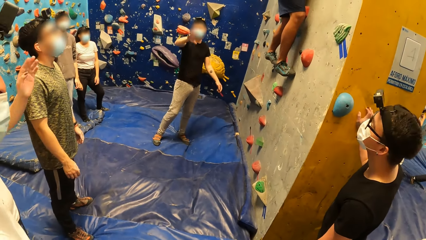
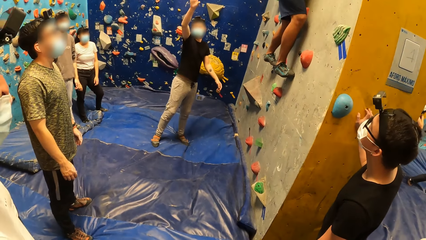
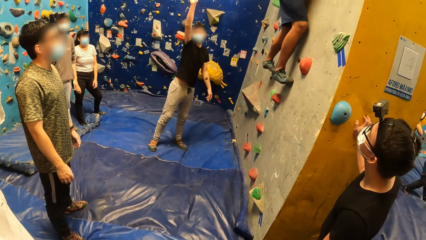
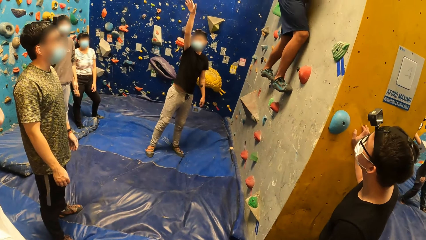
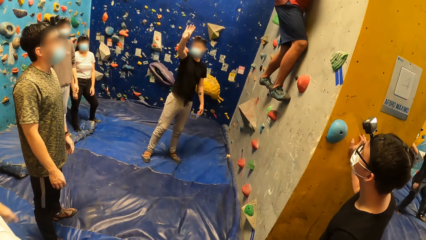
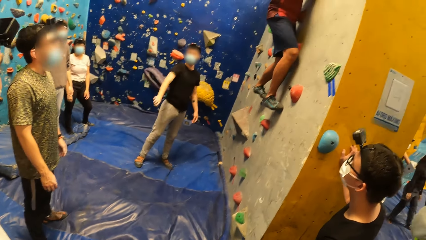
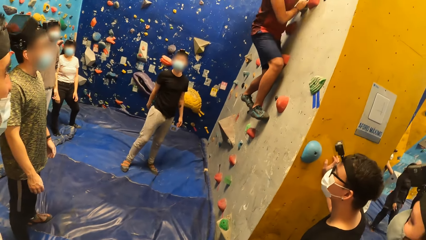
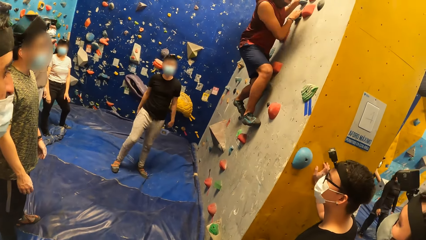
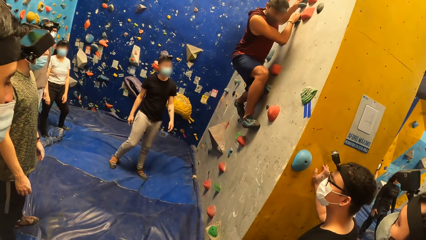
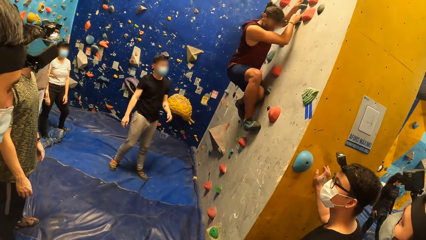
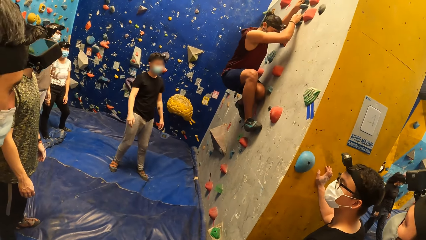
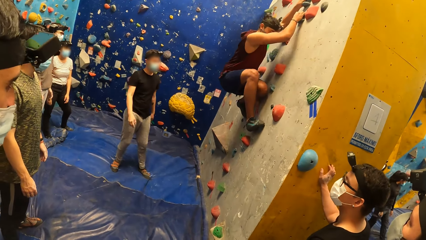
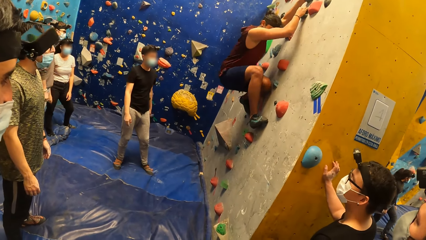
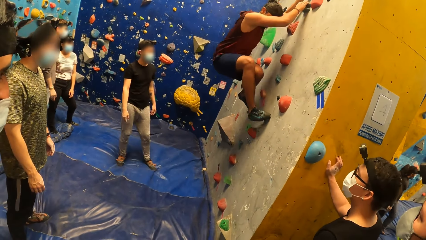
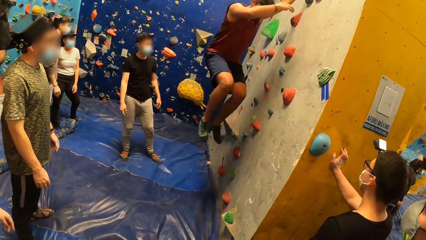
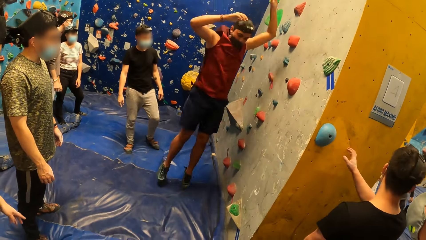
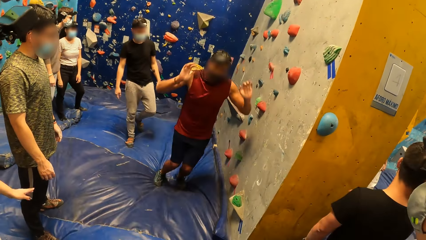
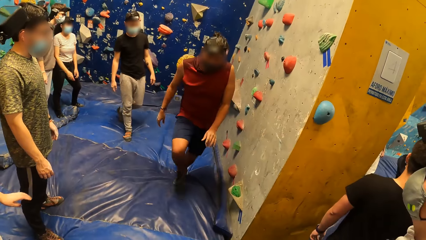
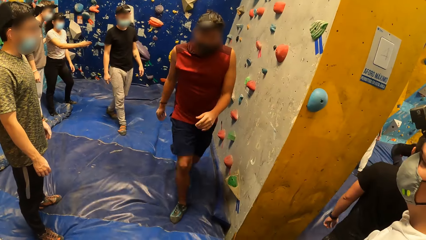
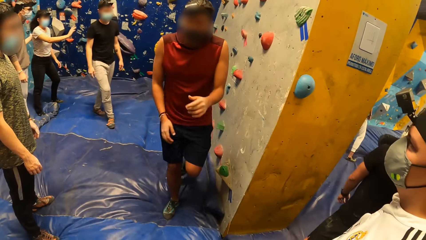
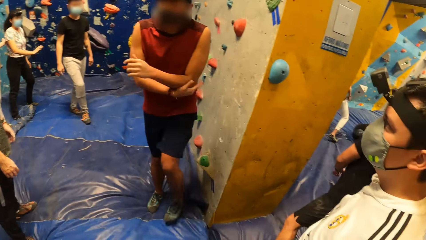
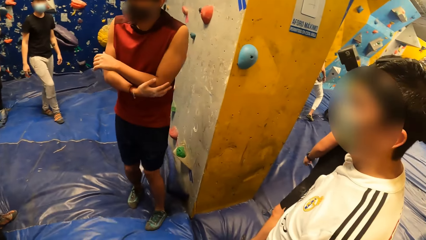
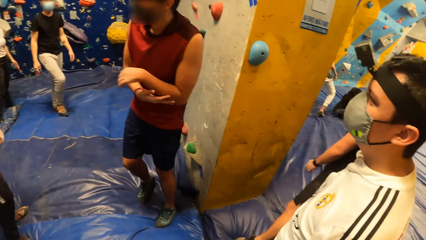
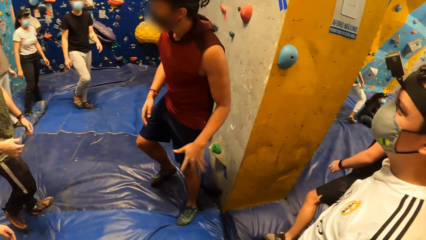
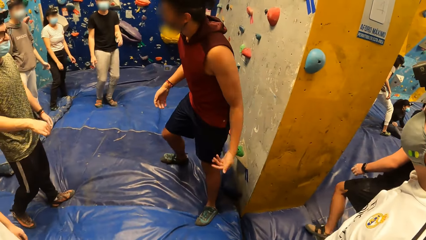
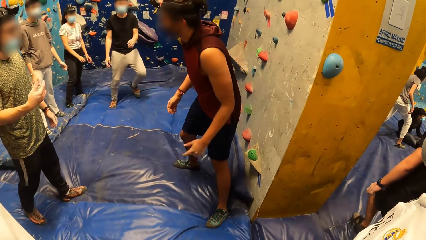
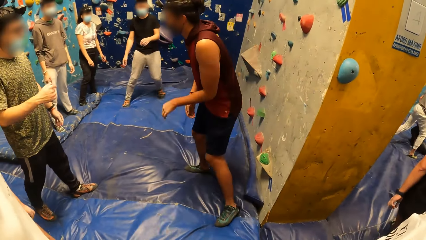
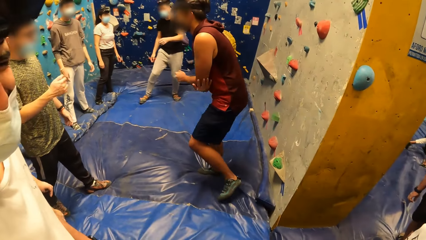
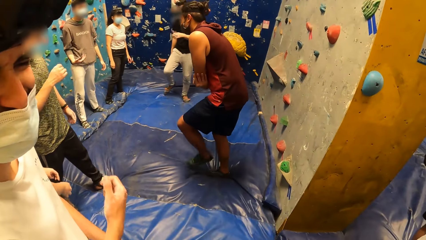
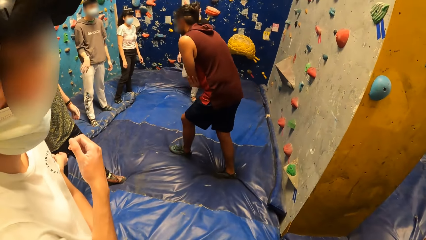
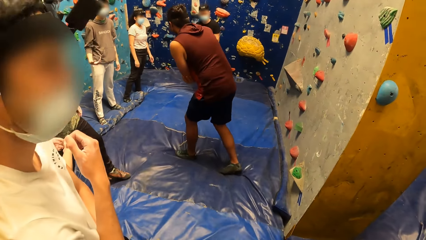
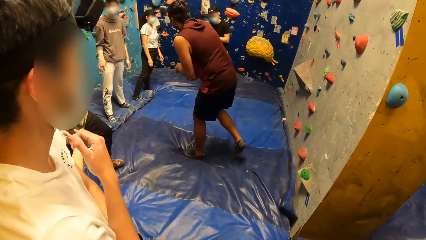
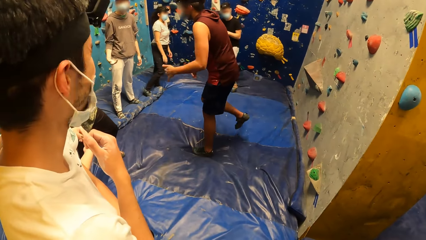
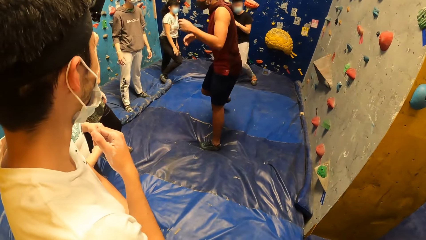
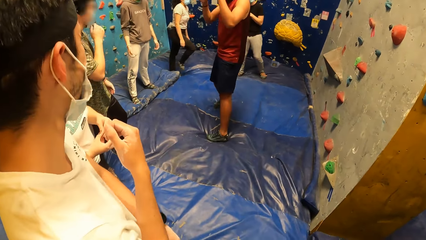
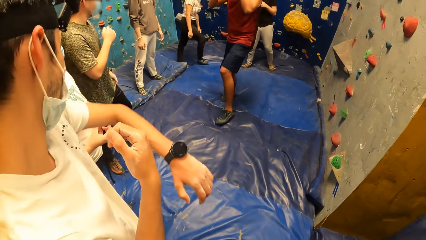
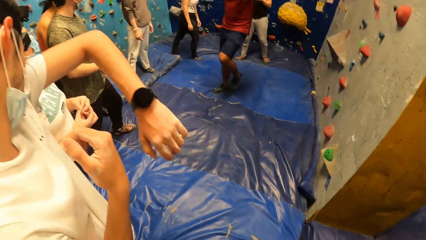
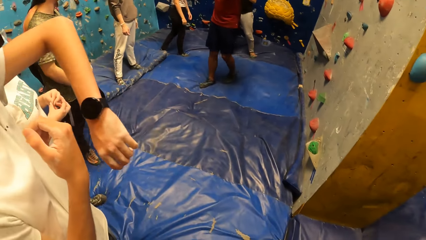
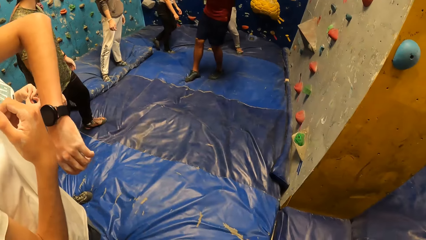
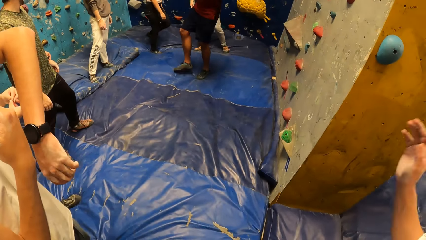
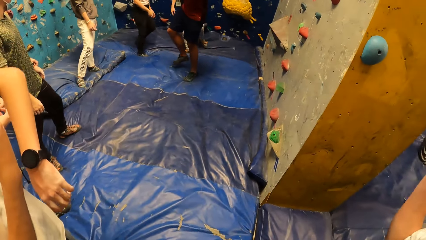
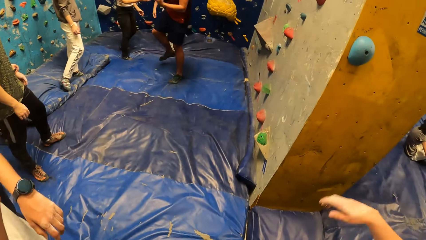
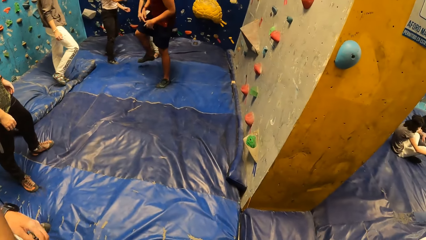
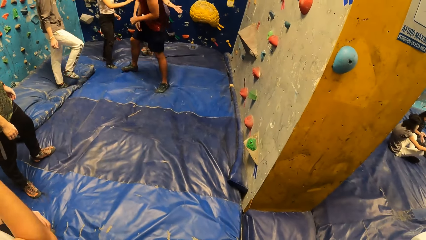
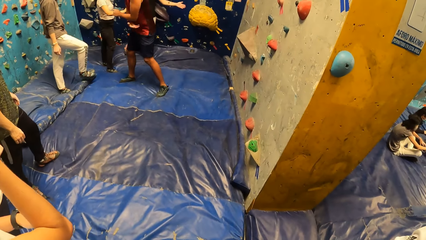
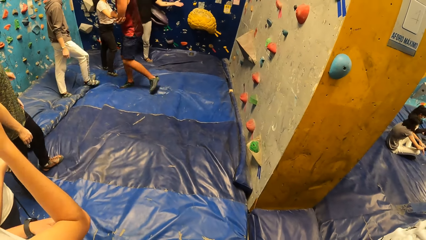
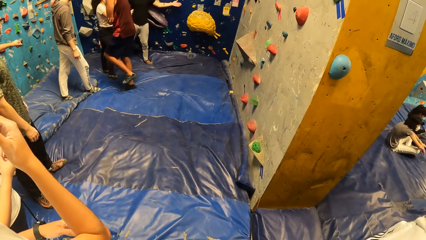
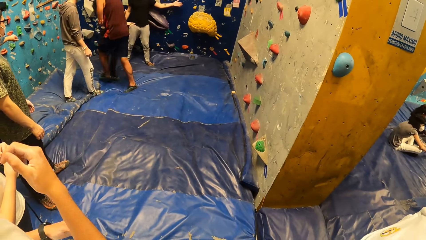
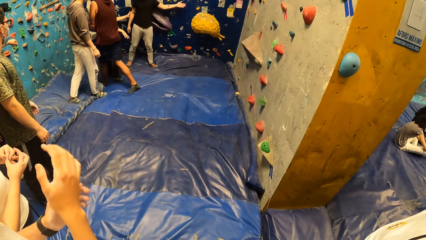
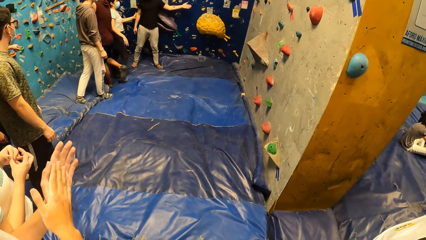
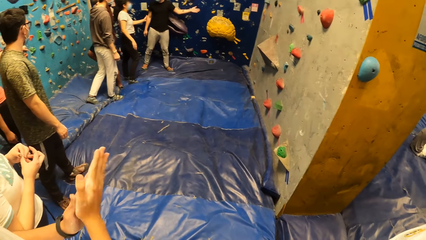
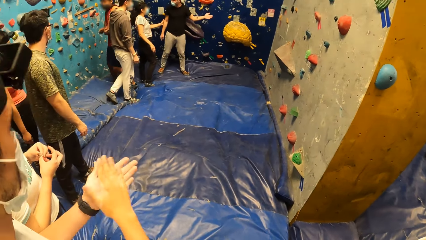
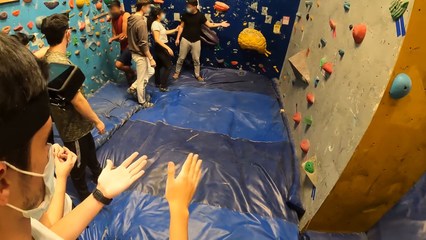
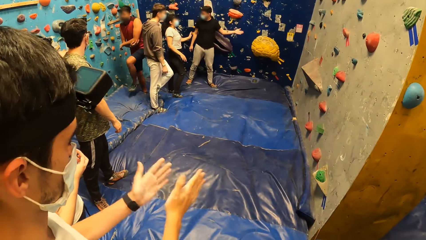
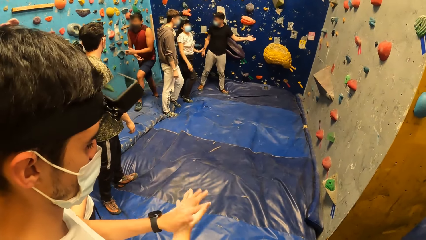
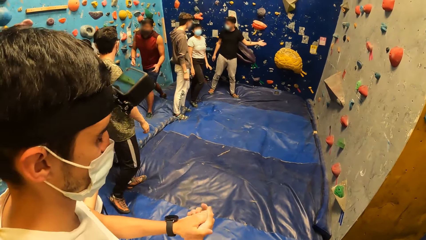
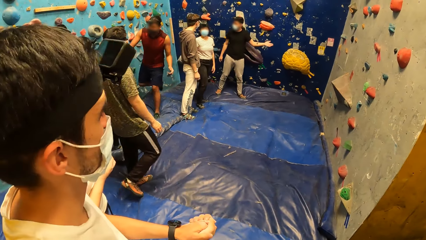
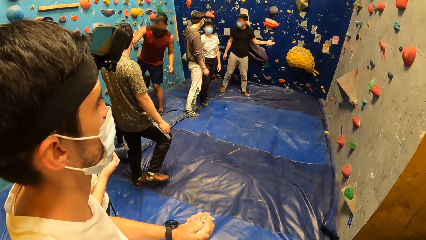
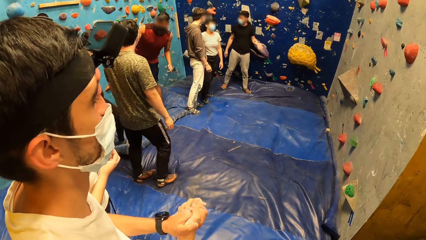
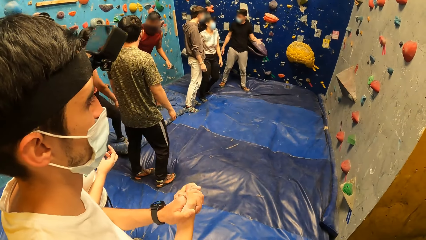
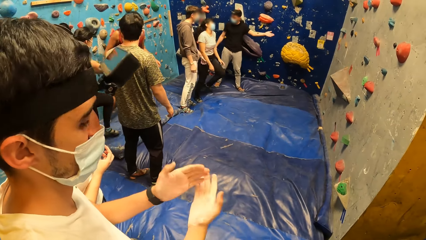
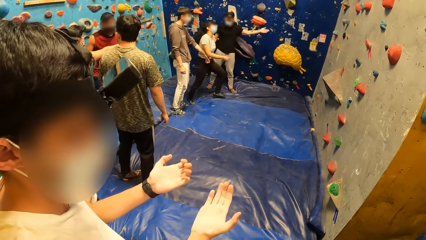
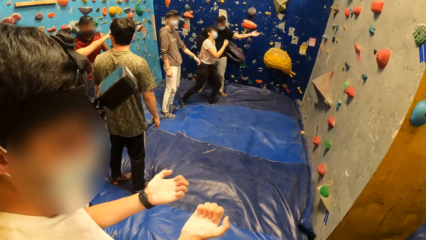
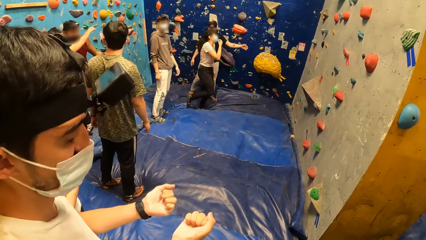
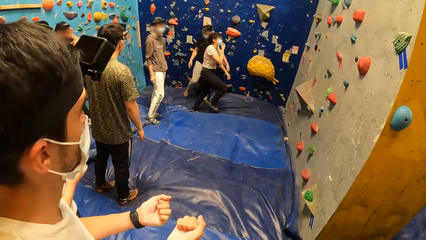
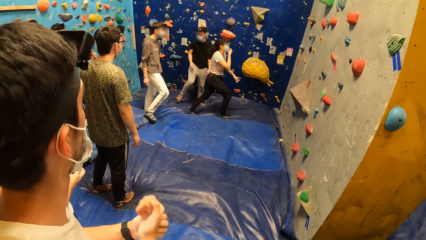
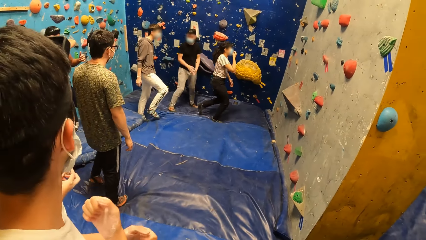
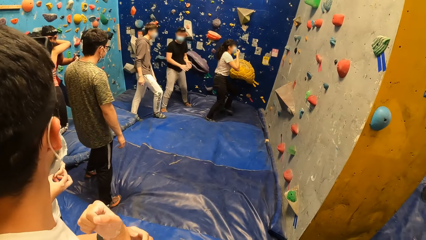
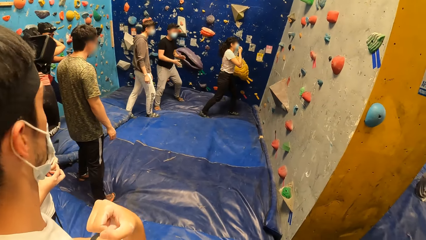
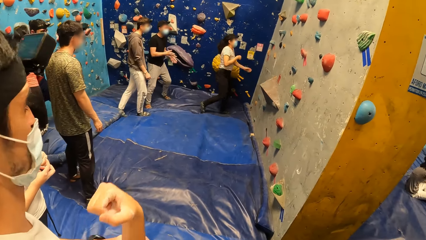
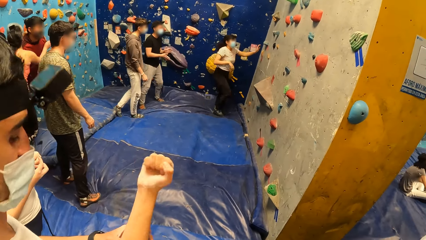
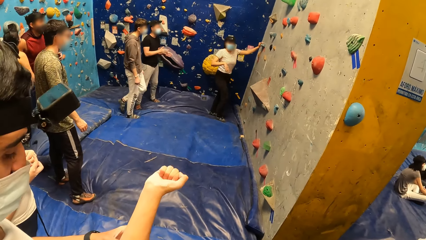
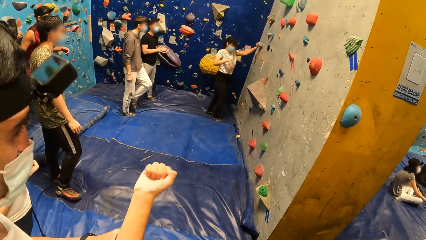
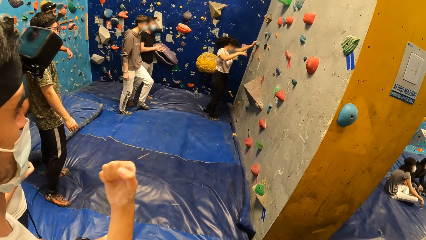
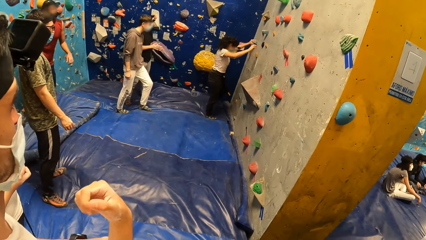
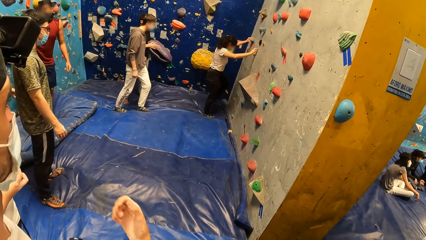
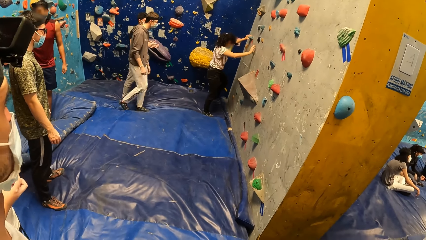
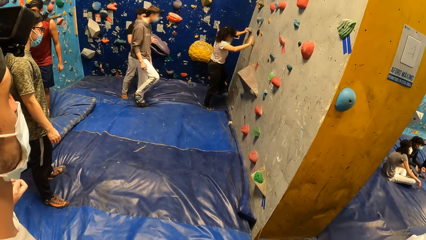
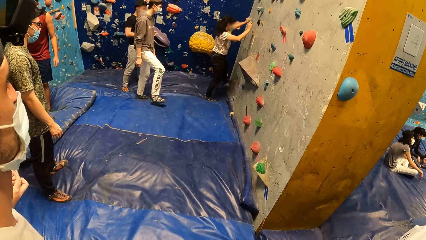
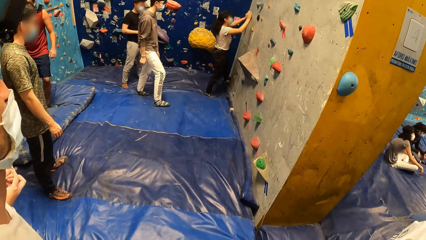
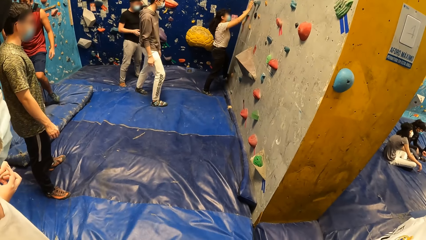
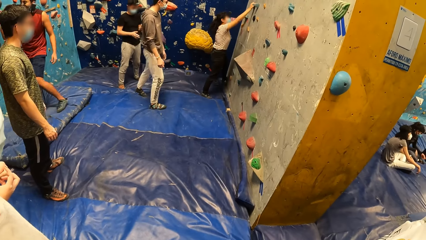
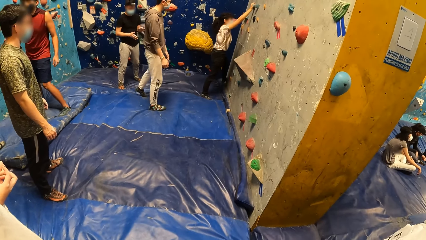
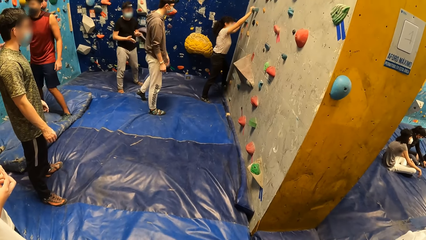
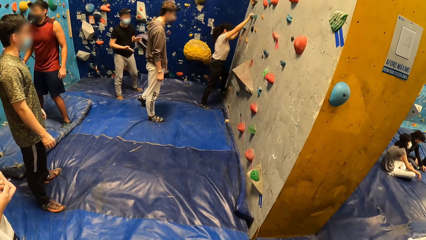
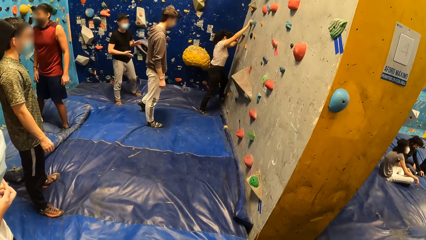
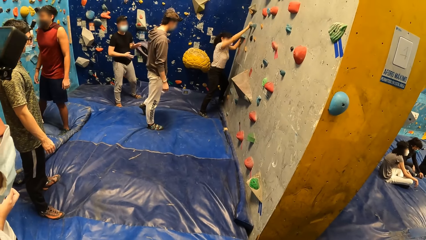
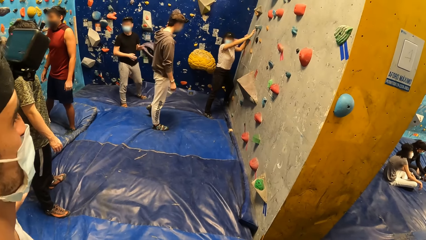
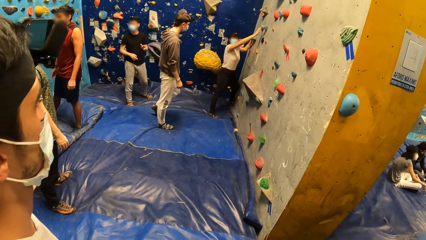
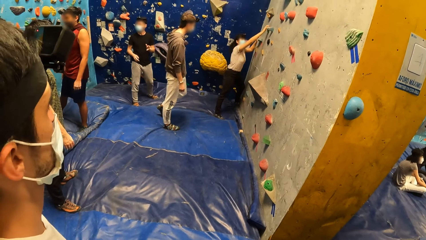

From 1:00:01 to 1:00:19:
The camera wearer looks around the room. A man talks to another man. A woman holds a hand hold on the wall with her left hand. The woman touches a hand hold on the wall with her right hand. The woman holds a hand hold on the wall with her right hand.
